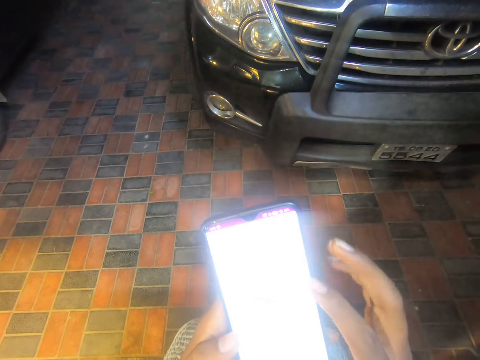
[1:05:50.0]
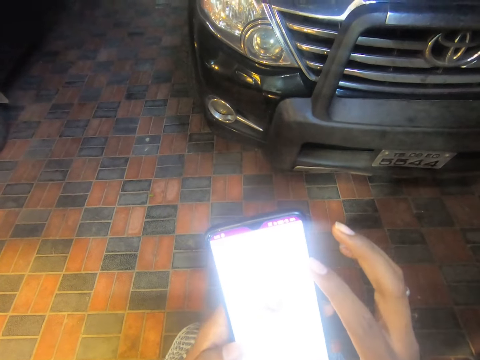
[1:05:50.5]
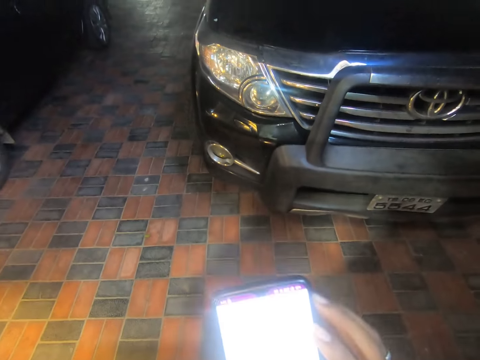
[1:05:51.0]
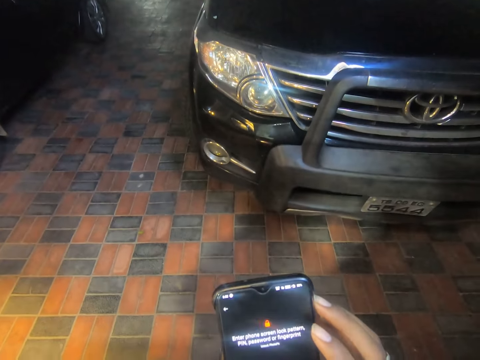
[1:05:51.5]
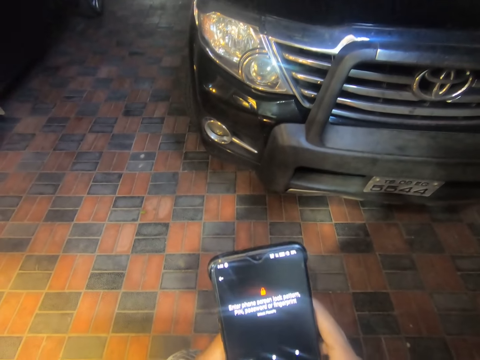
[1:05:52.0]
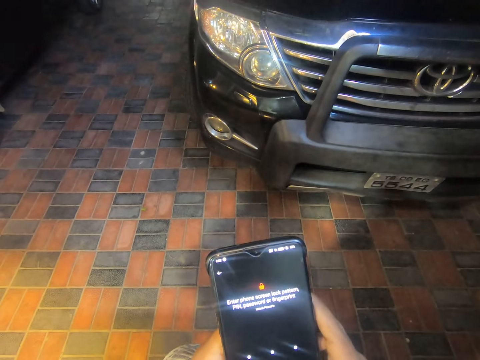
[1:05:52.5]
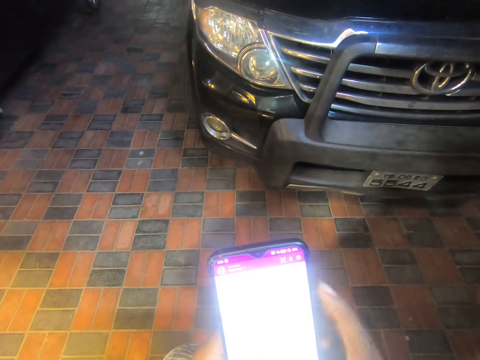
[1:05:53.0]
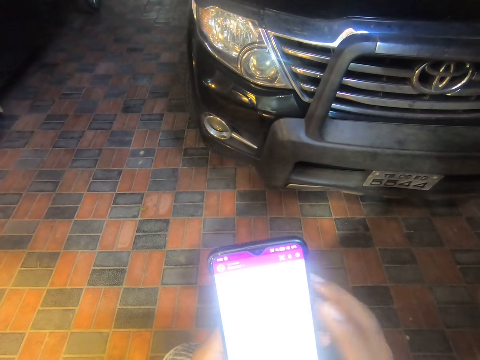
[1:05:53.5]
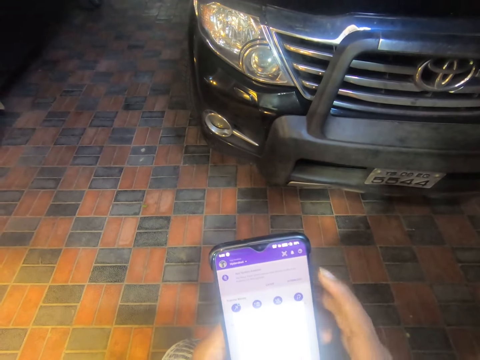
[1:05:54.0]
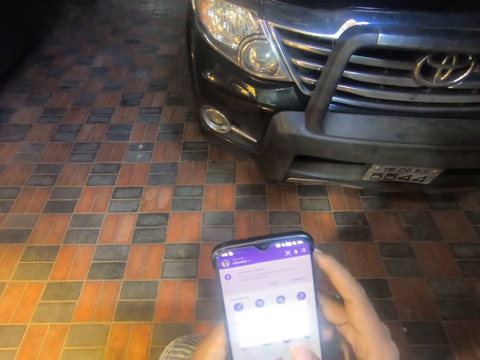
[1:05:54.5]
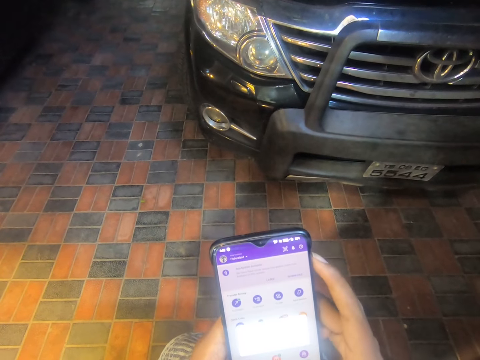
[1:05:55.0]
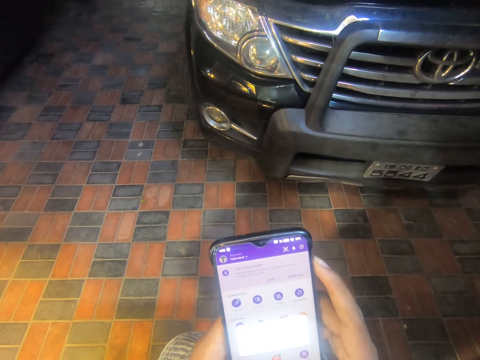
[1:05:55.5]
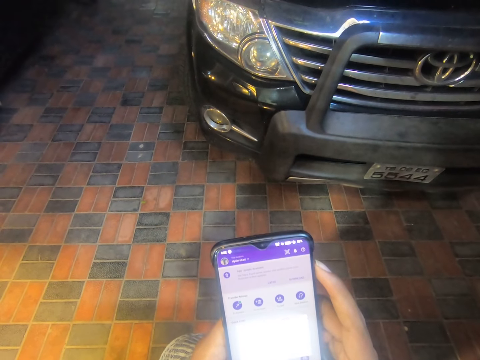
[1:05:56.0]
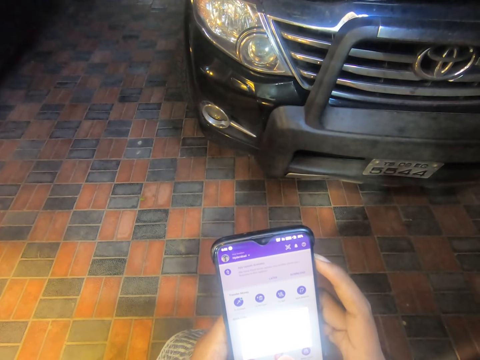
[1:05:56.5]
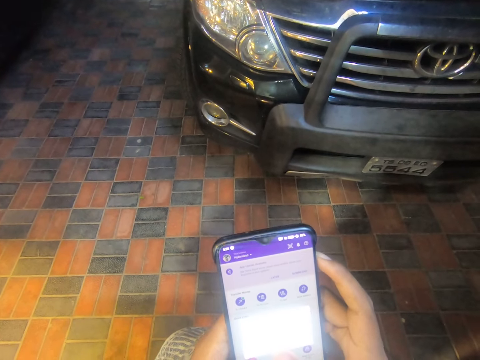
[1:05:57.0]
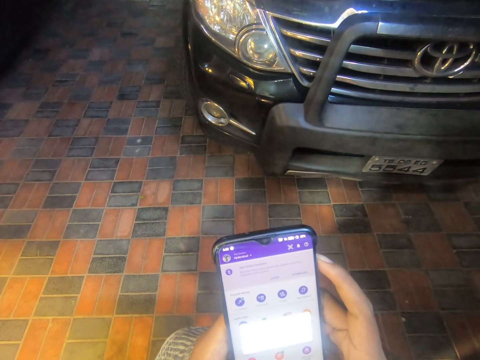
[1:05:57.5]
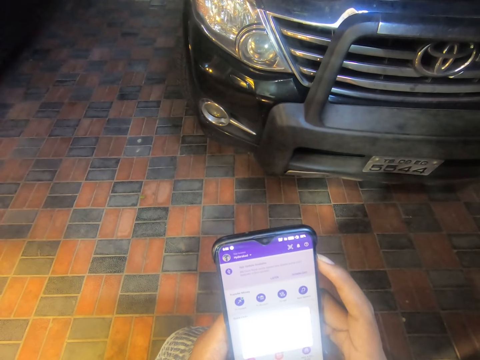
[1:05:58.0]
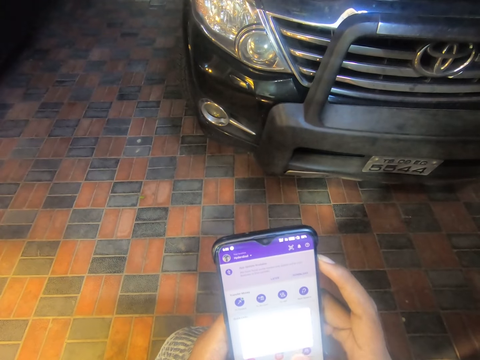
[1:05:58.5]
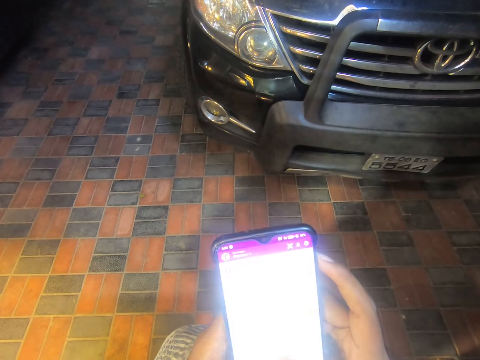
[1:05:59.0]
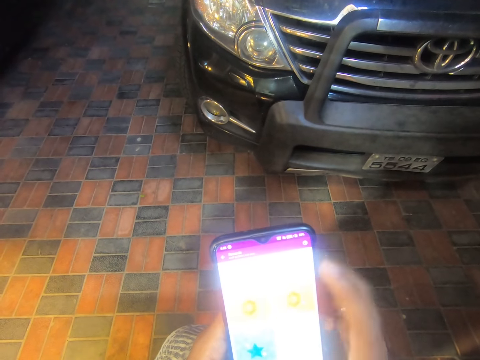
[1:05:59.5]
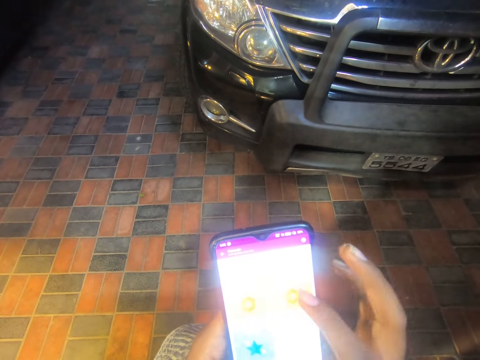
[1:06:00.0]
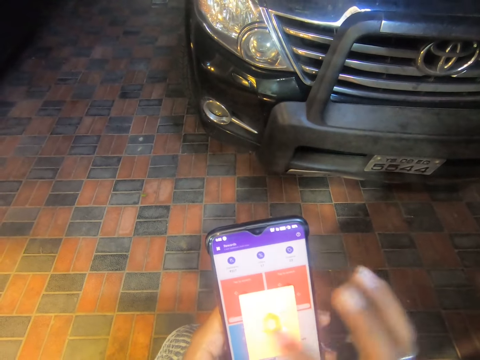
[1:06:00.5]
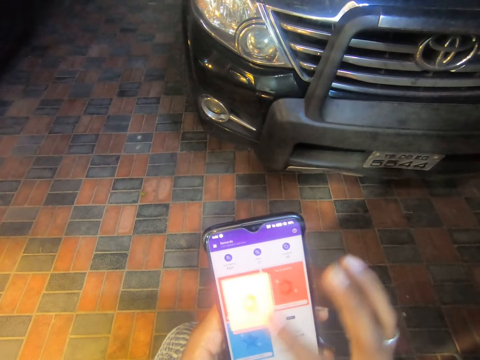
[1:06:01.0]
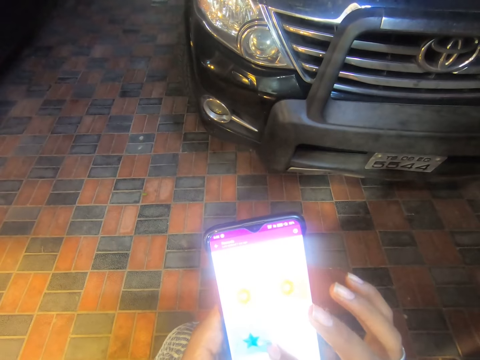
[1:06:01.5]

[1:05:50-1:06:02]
The camera wearer presses the phone.

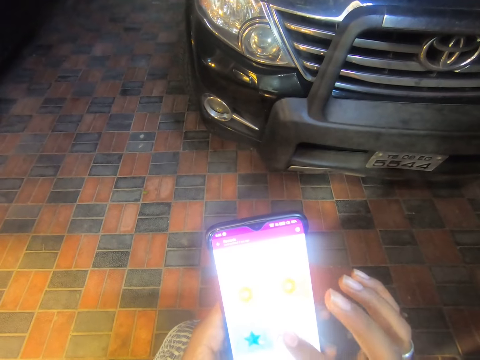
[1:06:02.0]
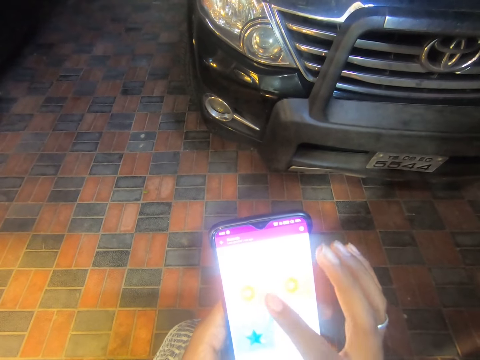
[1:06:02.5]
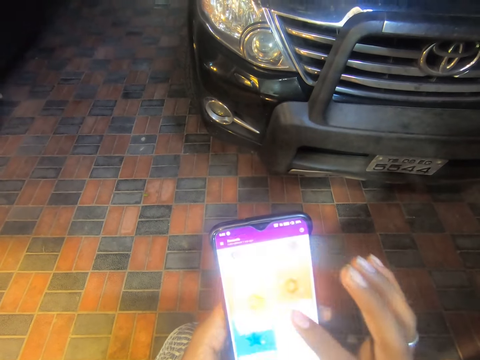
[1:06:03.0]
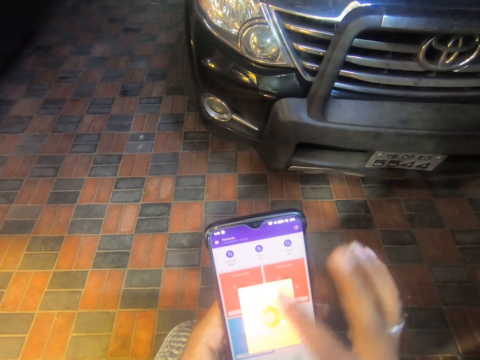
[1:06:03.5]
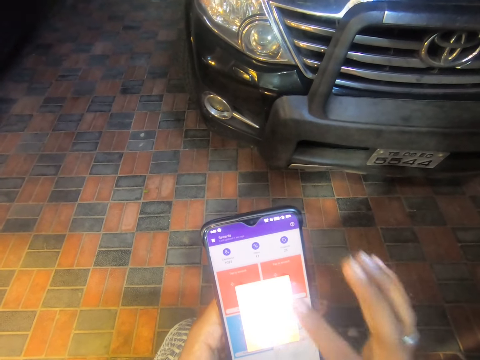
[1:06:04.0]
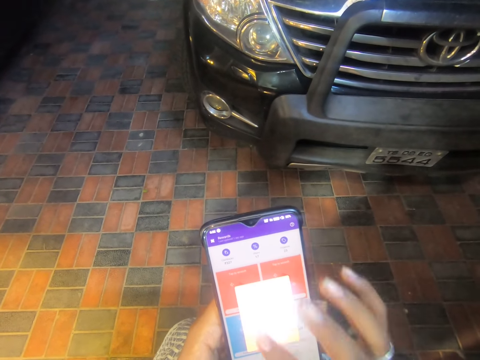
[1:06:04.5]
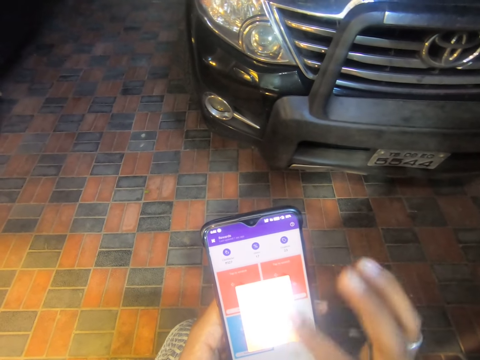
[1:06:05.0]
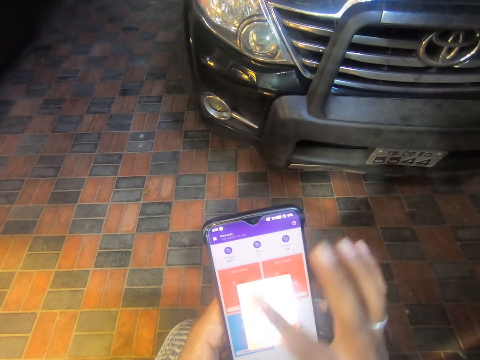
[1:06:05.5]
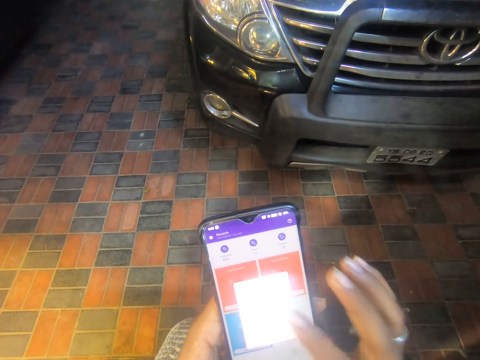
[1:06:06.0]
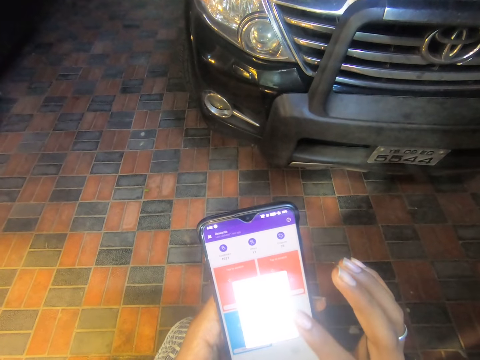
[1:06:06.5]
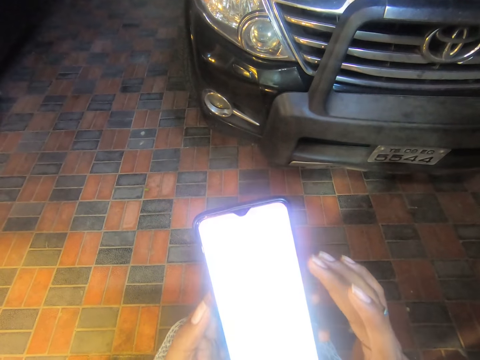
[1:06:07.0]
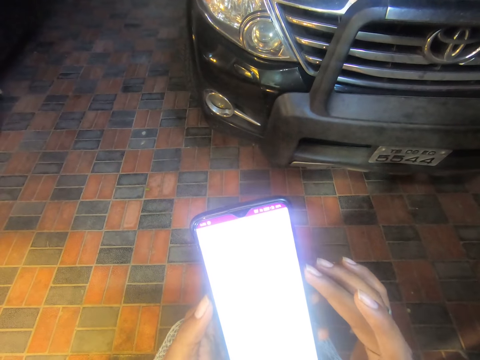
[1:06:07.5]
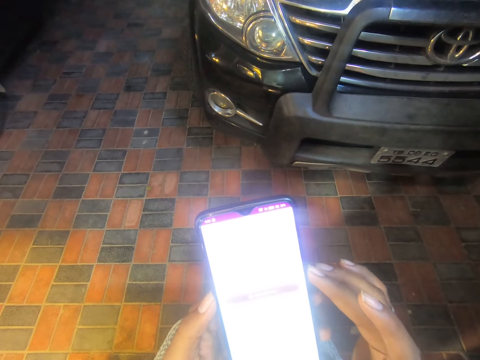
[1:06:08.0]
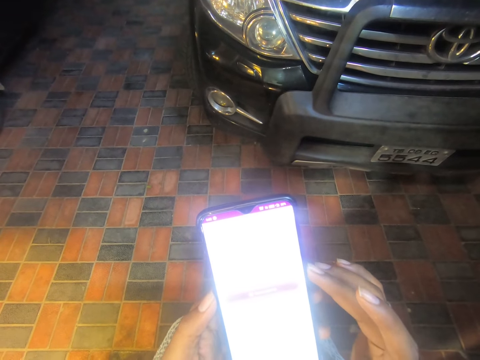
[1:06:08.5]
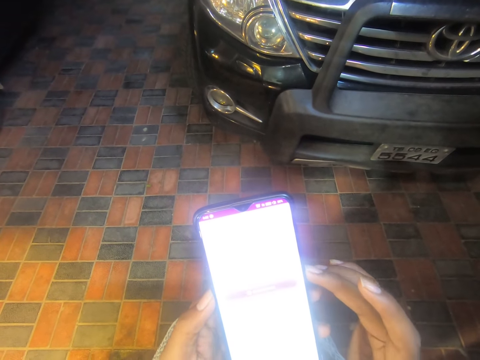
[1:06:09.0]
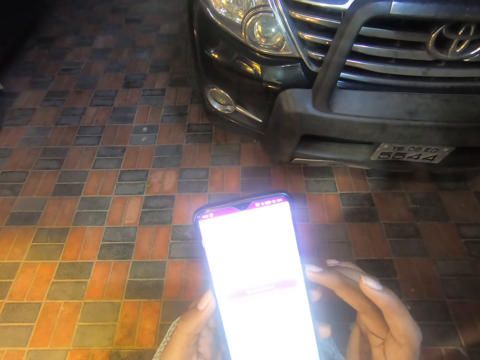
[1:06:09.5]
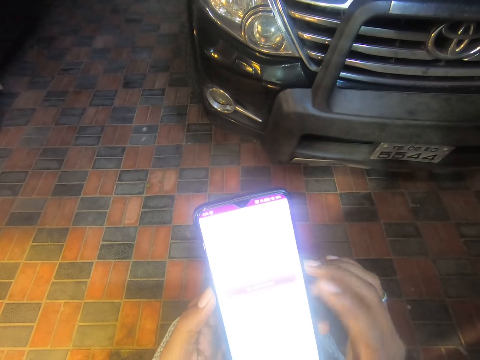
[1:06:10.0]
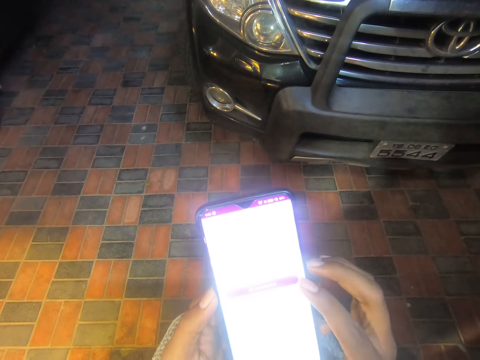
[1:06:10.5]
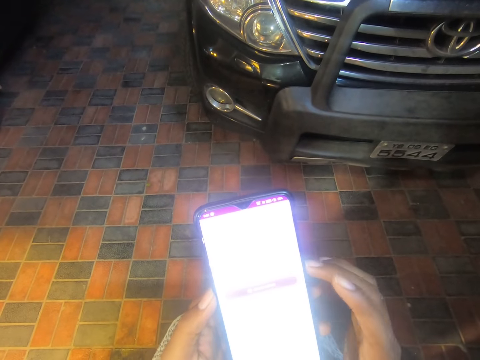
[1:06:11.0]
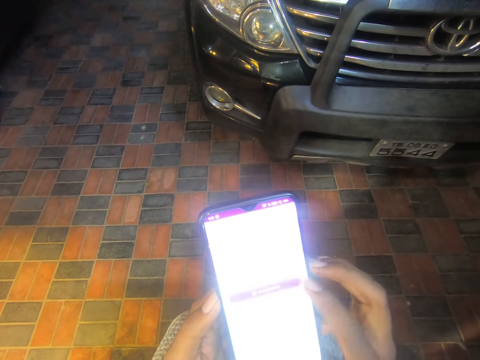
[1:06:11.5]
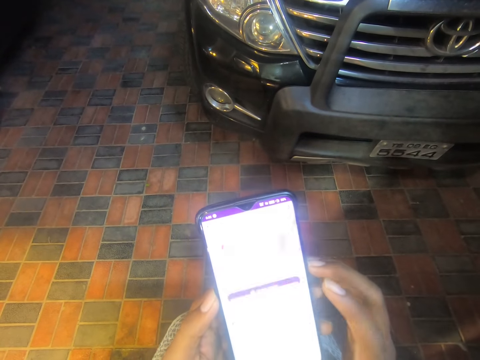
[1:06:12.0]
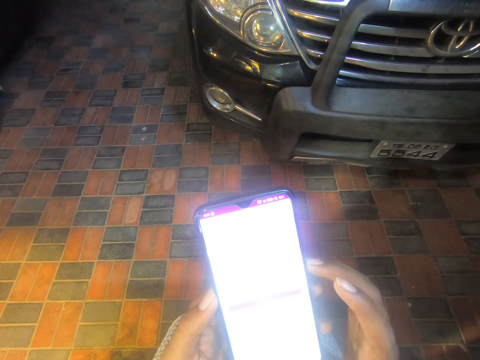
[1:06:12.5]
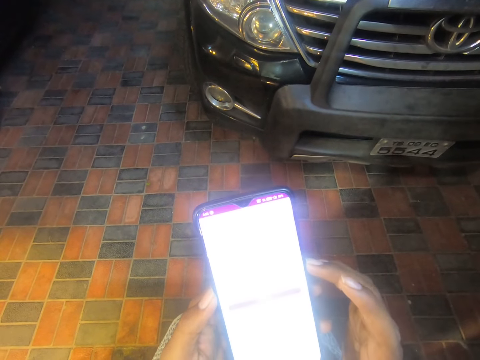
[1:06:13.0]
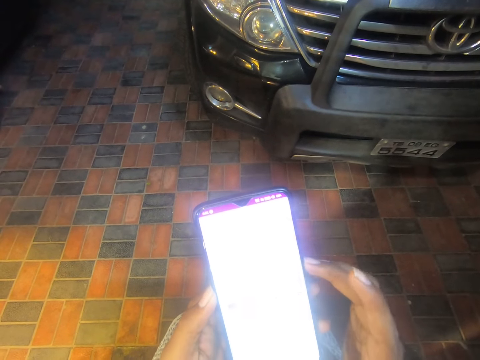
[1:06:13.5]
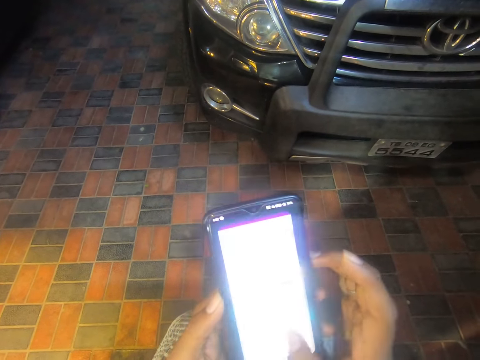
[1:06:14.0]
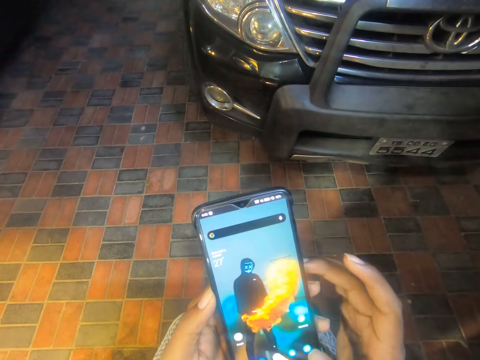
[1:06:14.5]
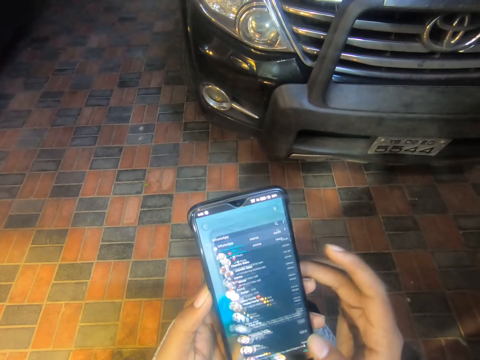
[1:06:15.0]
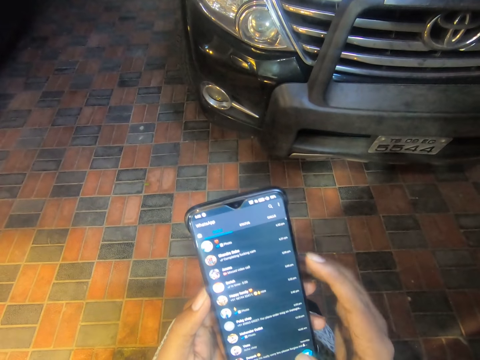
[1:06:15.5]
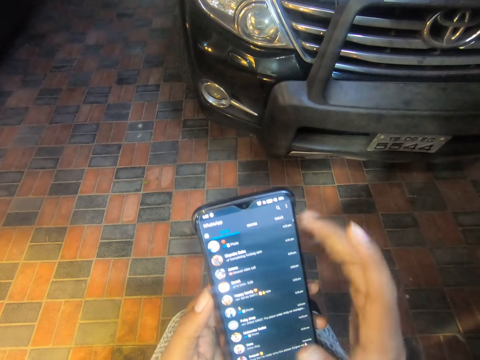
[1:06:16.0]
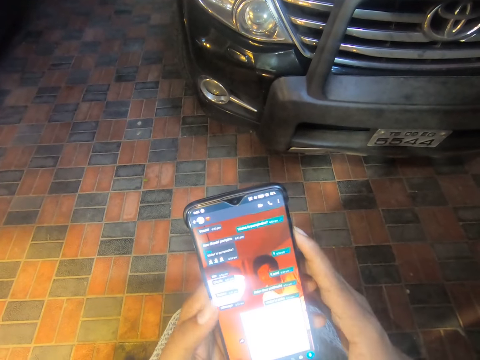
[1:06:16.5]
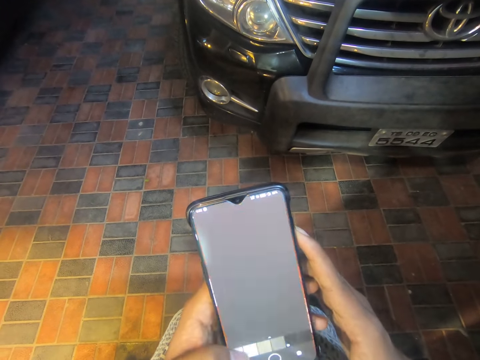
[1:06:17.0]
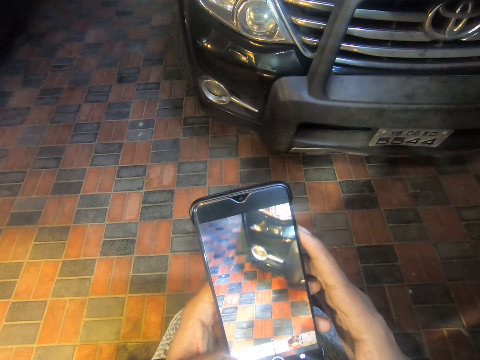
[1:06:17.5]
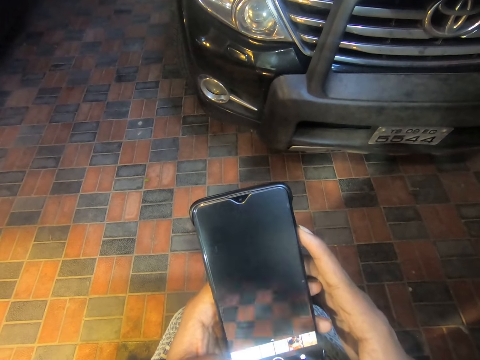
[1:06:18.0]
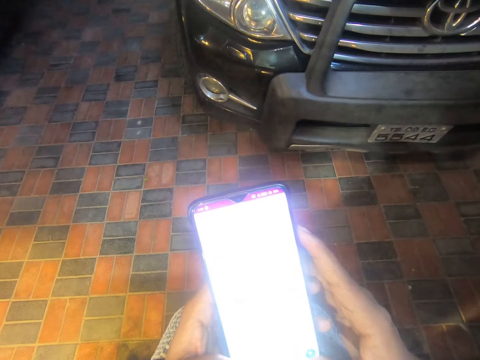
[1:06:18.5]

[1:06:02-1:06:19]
The camera wearer scrolls the phone. She presses the phone. She scrolls the phone. She presses the phone. She operates the phone with her hands.
